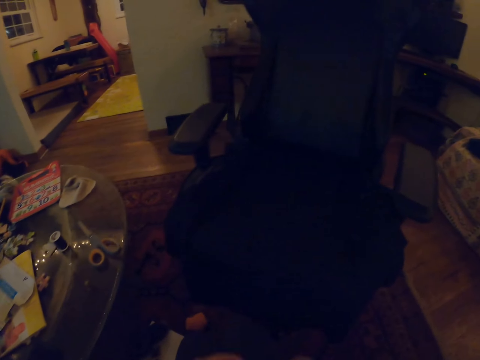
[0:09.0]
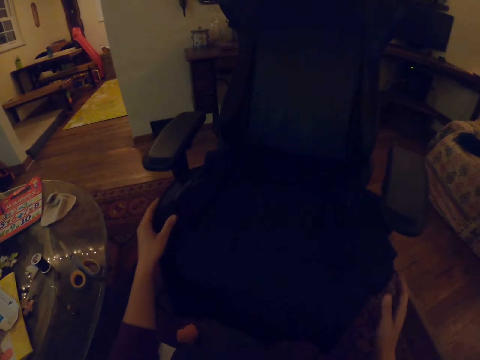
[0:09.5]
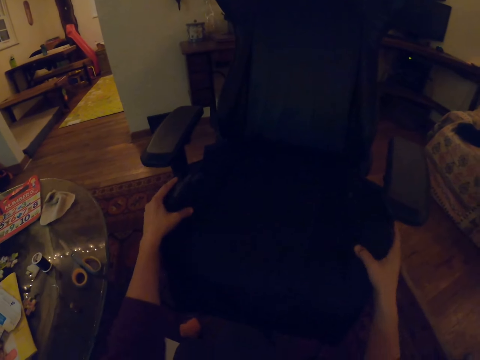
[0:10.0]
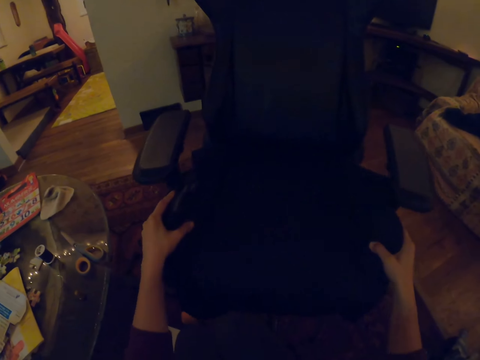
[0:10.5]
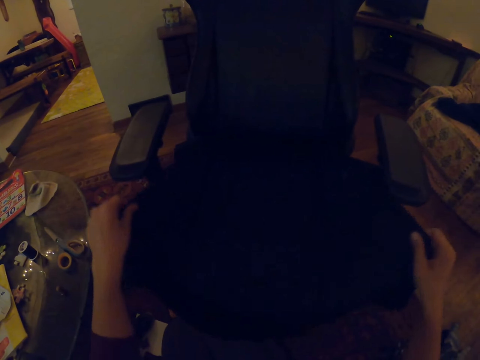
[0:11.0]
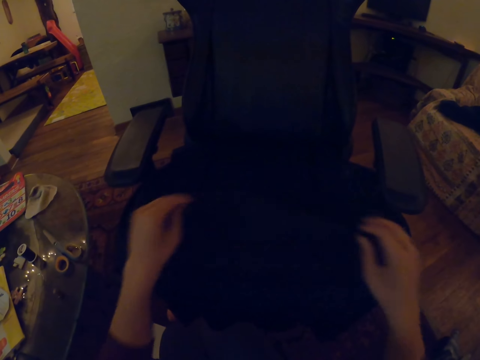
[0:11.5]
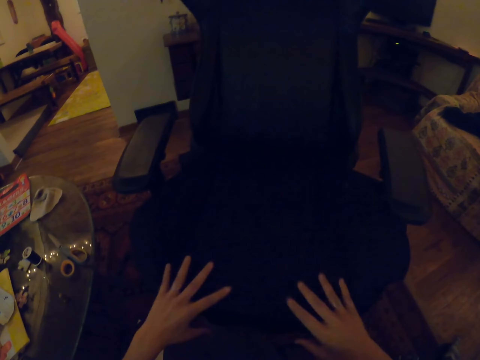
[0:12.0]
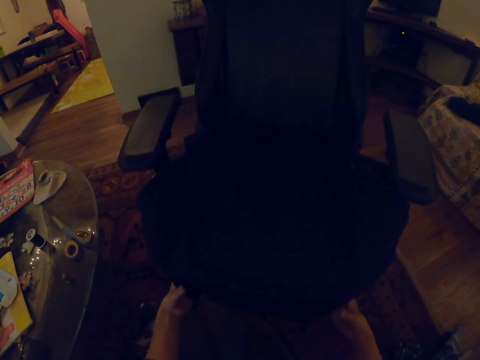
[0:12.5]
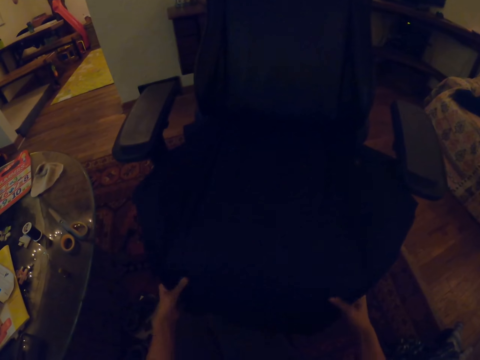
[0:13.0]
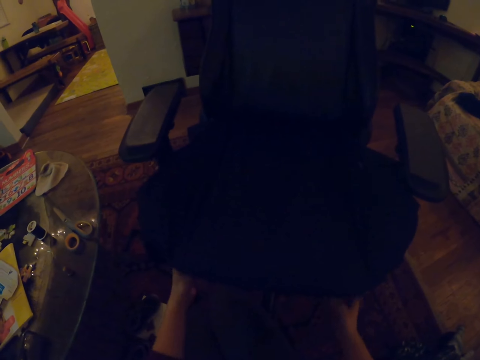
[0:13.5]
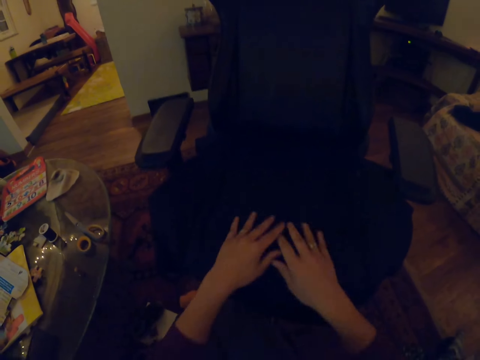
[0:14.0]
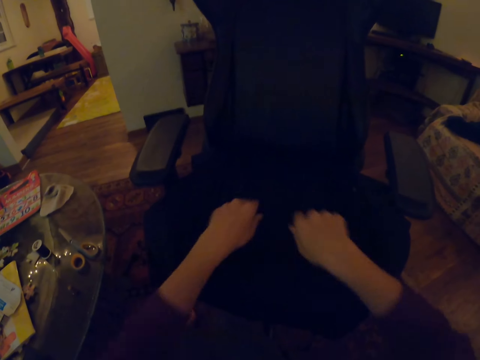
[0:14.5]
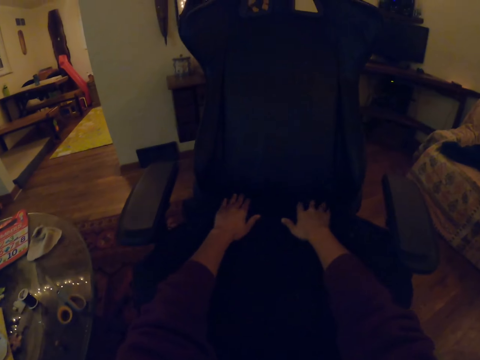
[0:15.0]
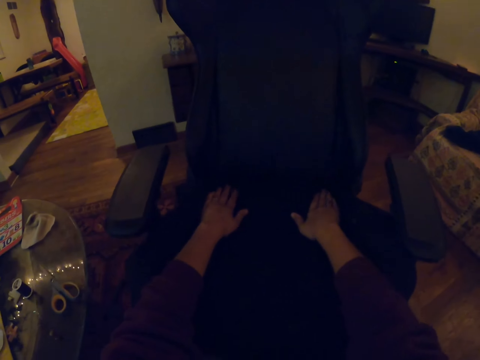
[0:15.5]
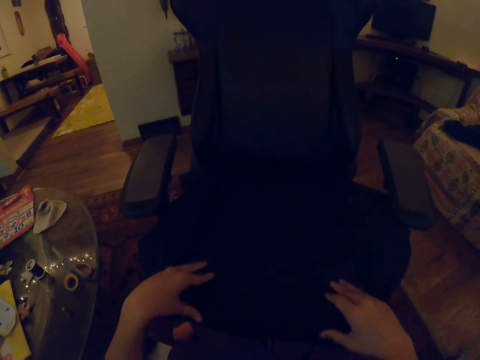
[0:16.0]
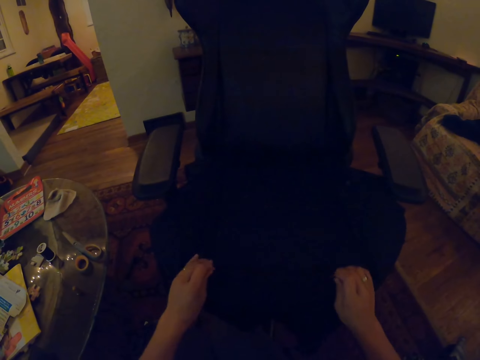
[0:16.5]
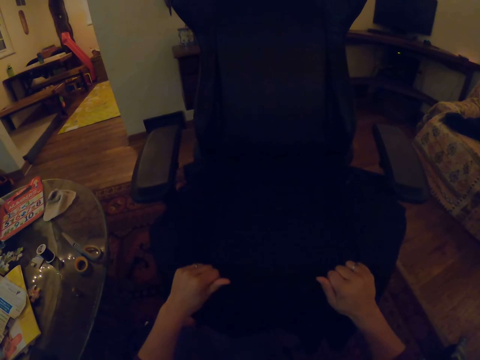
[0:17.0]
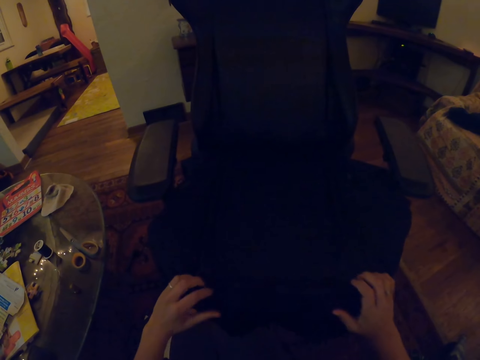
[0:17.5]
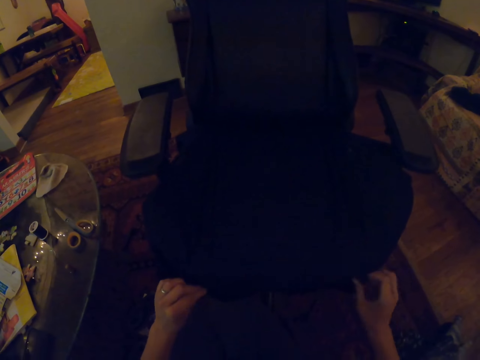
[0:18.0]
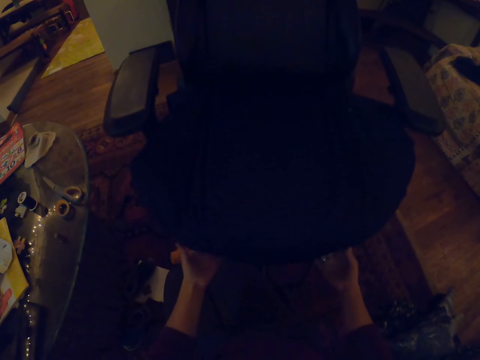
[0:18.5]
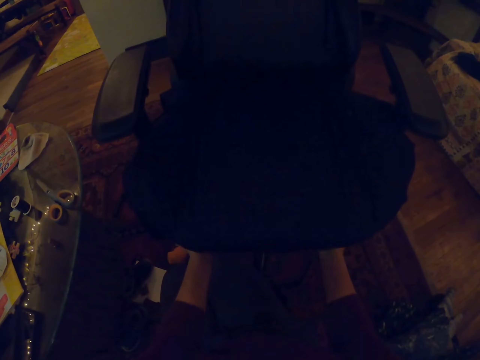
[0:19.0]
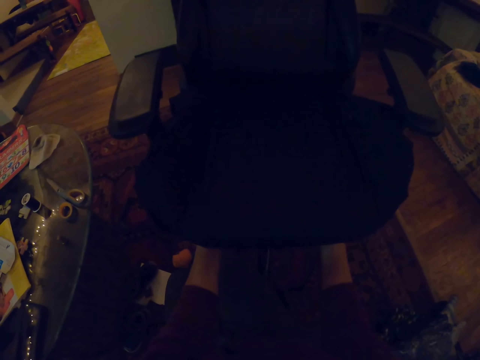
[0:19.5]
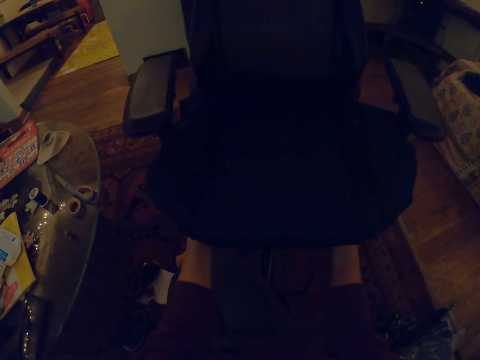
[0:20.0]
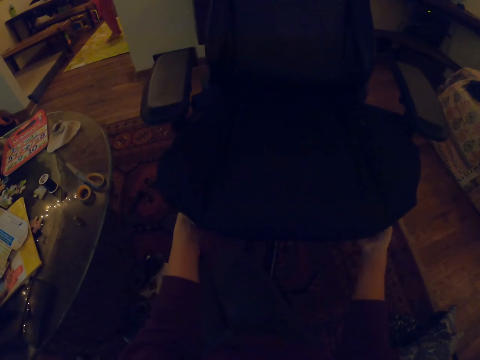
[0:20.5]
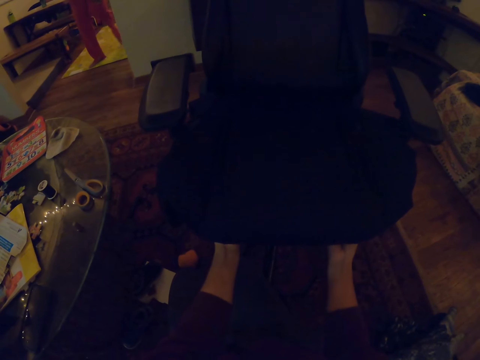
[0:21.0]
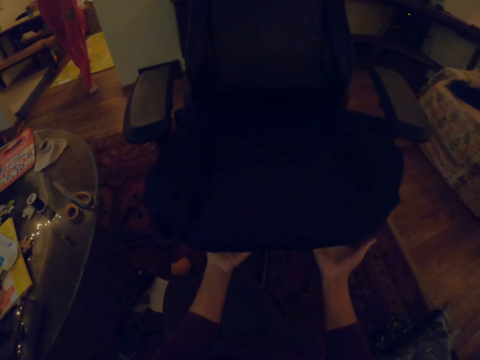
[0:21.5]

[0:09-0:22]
The camera wearer pulls the seat or chair forward. They align the fabric on the seat. They straighten a cloth on the chair.

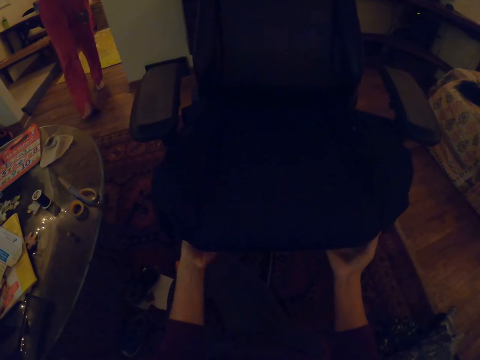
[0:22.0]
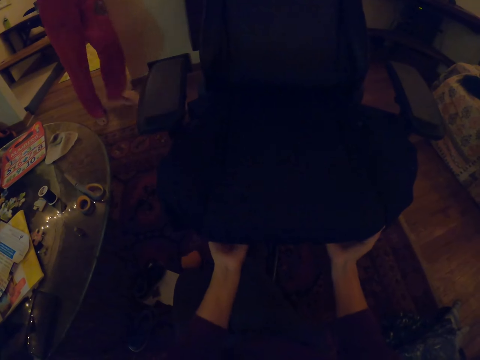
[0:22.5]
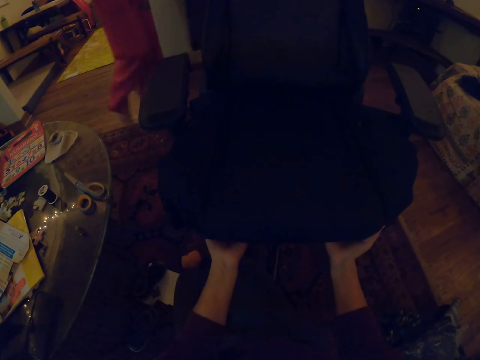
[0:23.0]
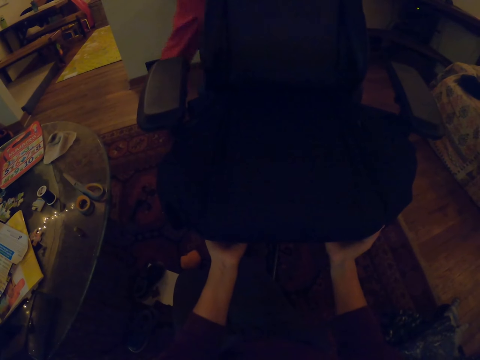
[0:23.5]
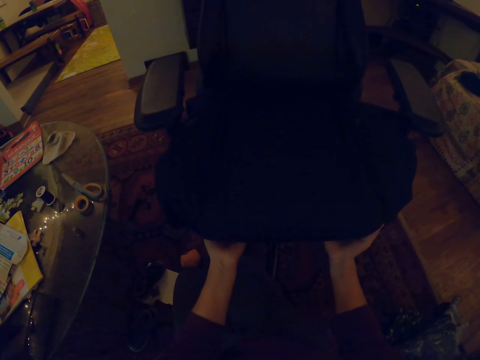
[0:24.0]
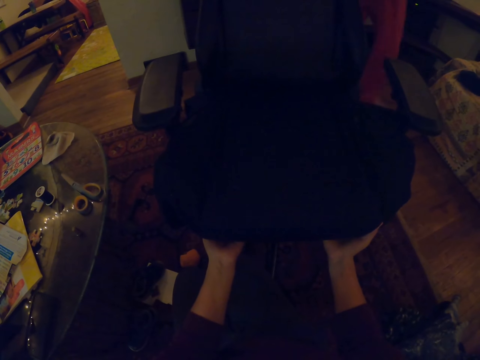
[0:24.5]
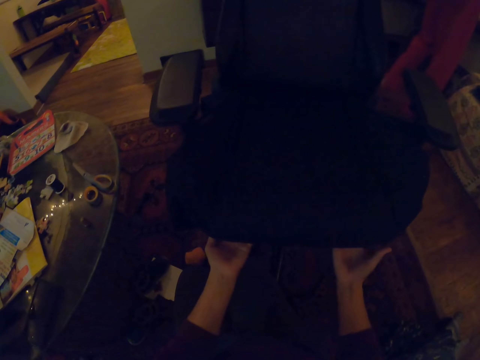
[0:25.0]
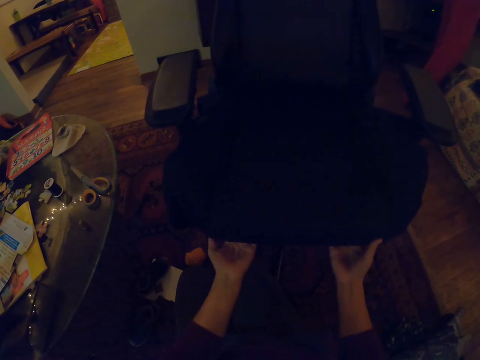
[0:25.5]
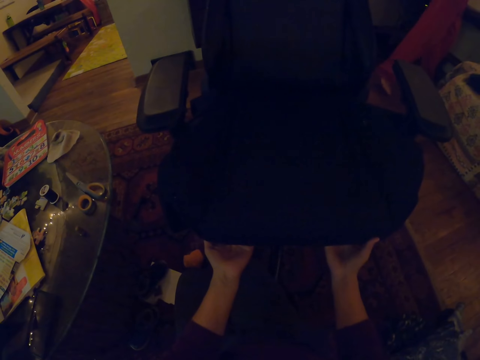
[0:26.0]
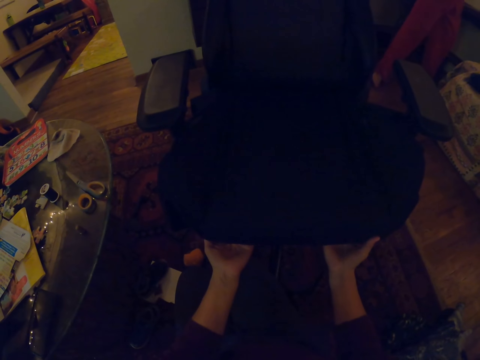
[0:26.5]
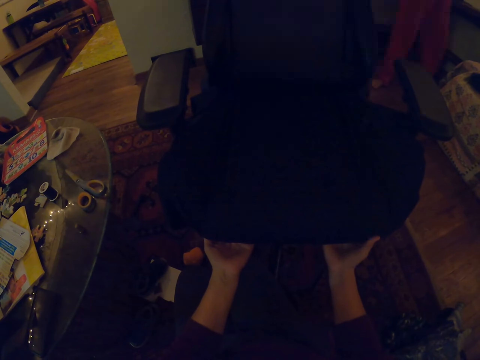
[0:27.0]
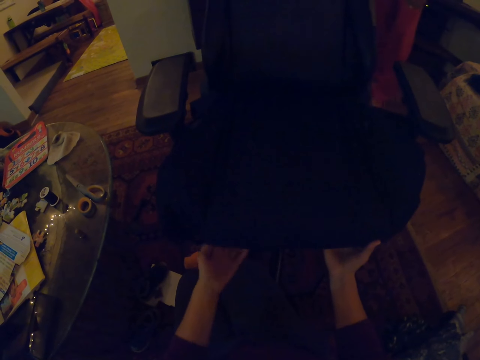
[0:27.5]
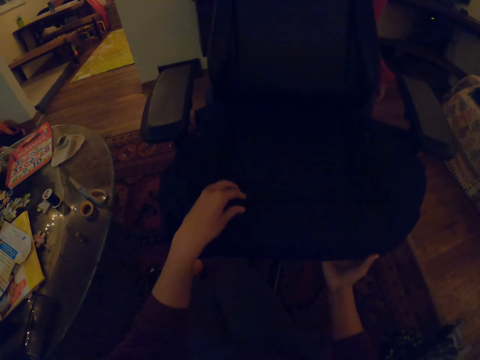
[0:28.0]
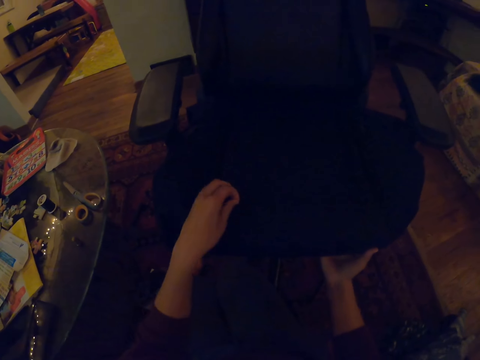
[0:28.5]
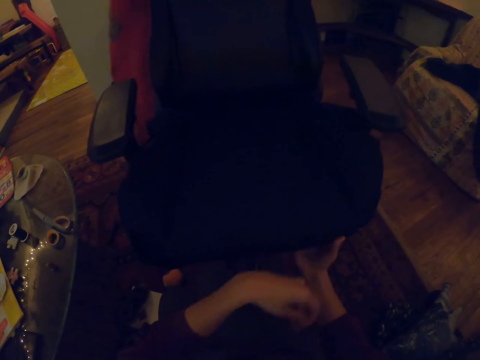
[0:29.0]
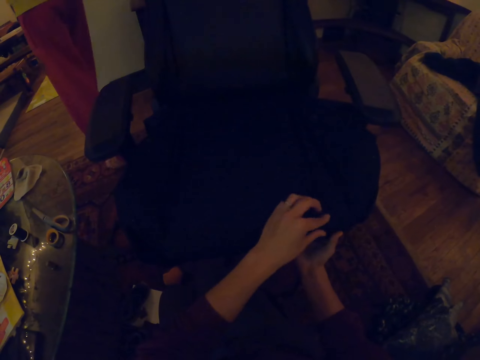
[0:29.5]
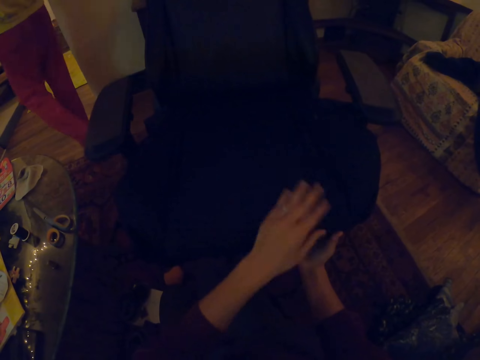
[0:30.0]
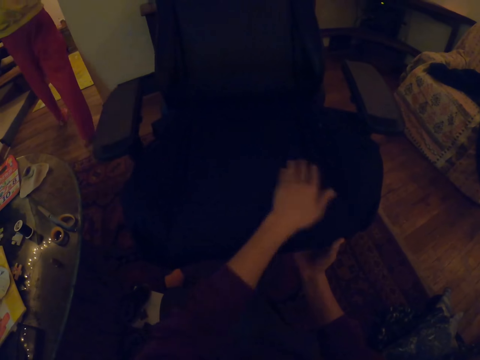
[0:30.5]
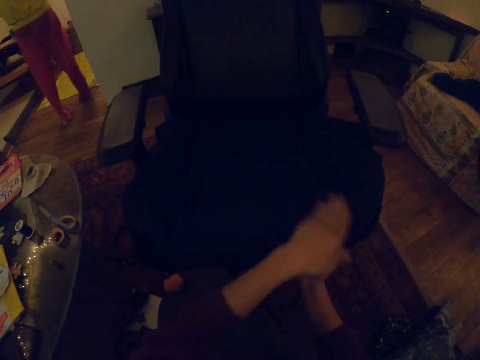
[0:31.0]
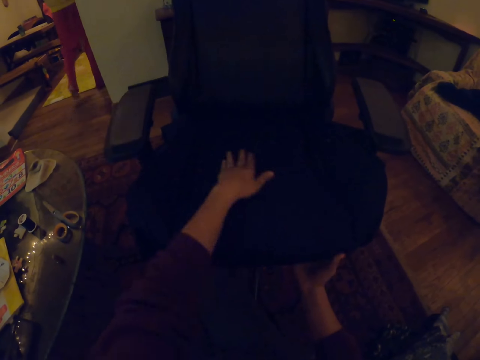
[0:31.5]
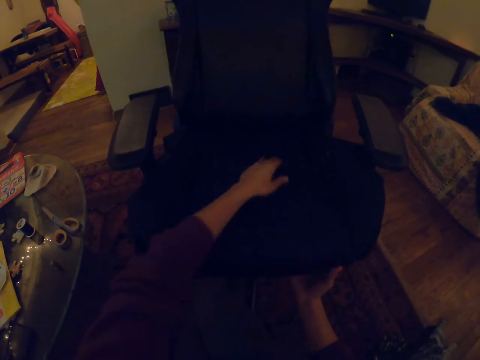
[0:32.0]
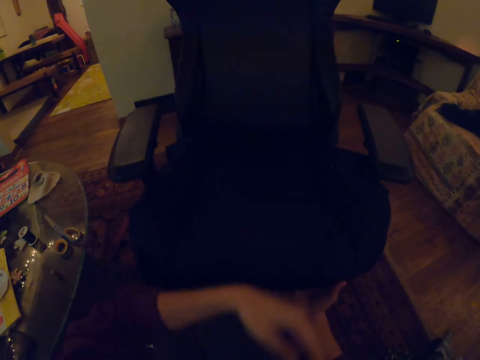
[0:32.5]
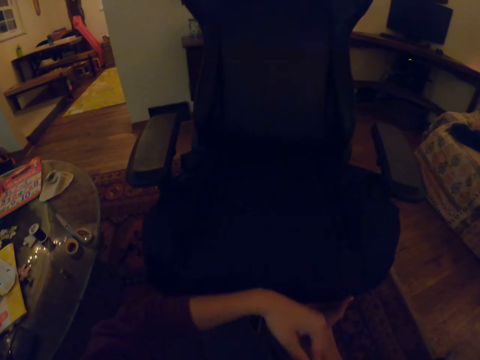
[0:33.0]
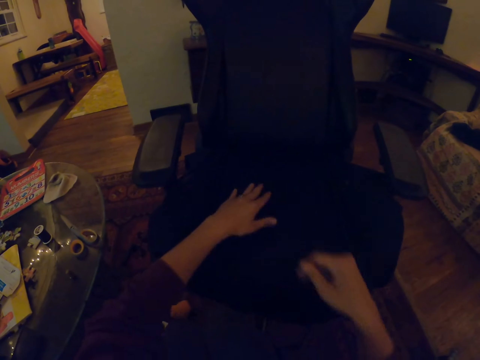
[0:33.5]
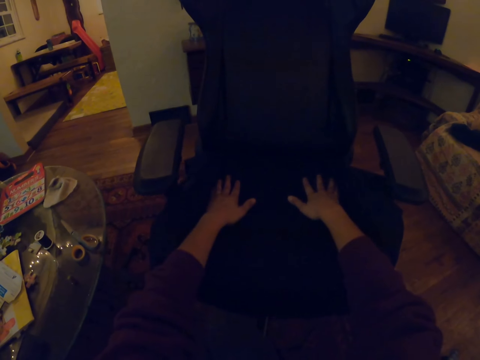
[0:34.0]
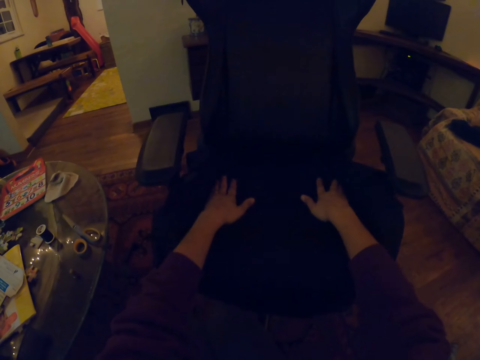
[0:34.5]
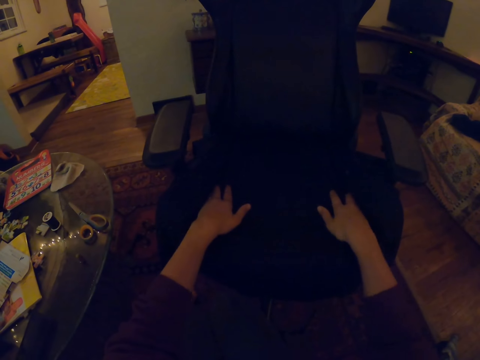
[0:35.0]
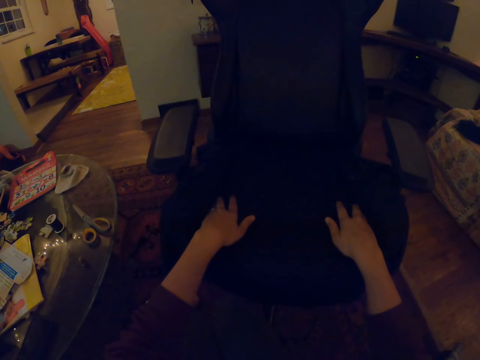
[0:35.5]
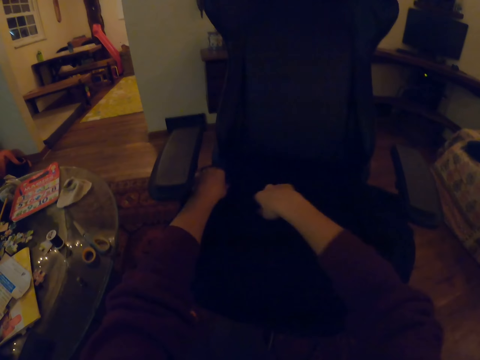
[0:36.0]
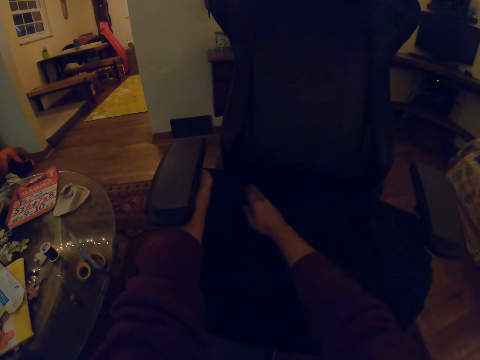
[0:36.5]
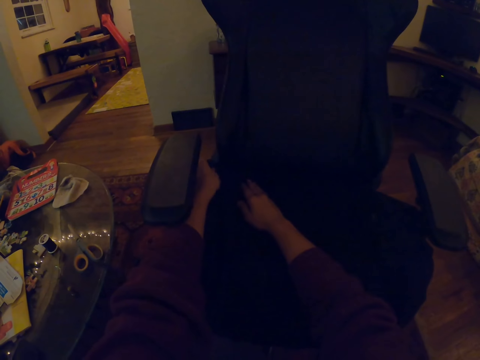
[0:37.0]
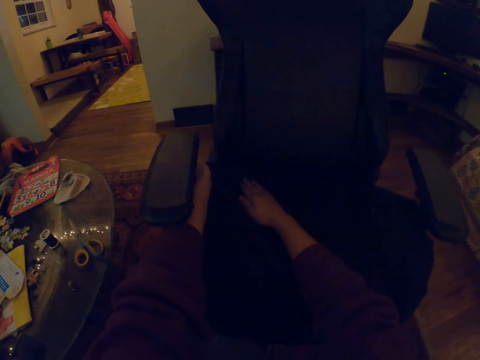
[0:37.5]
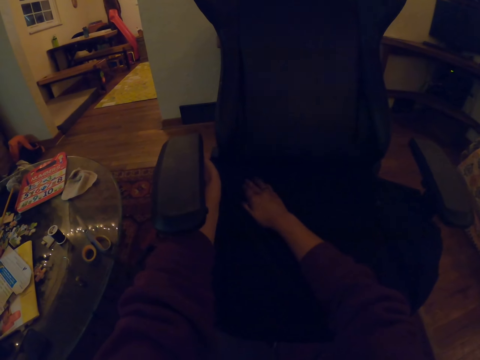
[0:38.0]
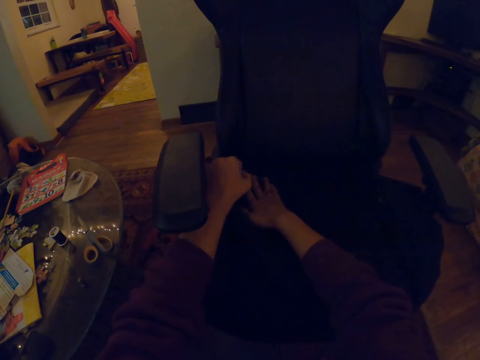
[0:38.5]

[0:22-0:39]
A person passes by. The camera wearer looks at a child. They straighten the cloth on the chair. They remove fluffs from the seat. They wipe the chair. They straighten the cloth on the chair.
